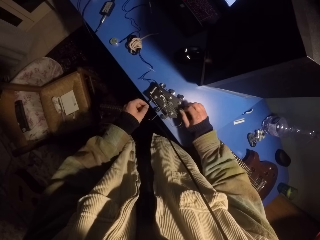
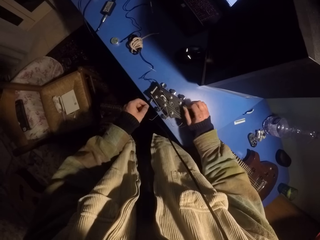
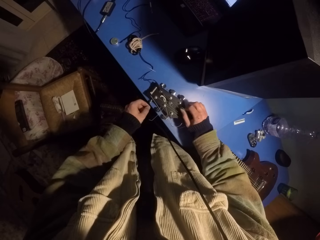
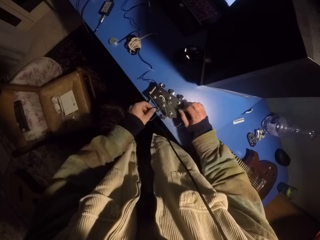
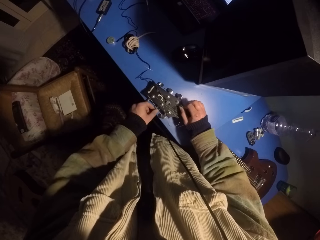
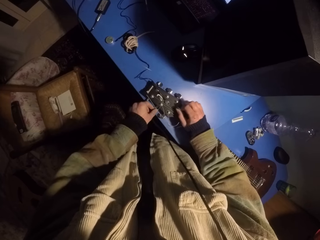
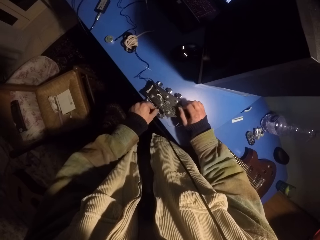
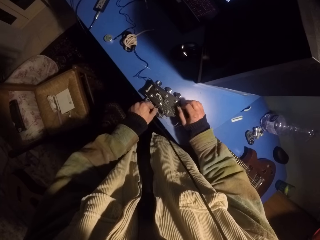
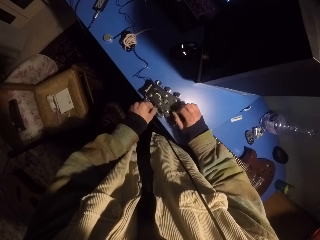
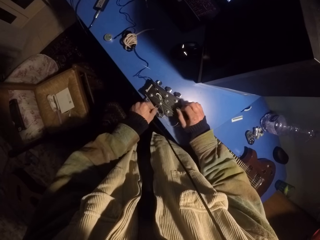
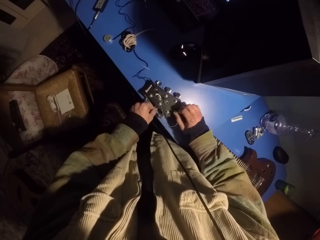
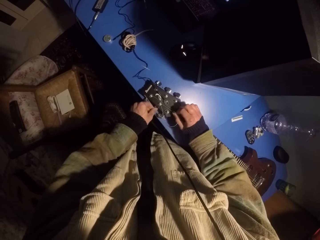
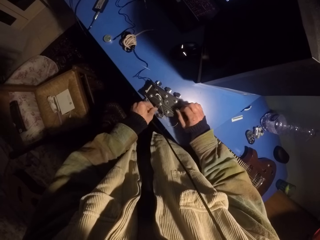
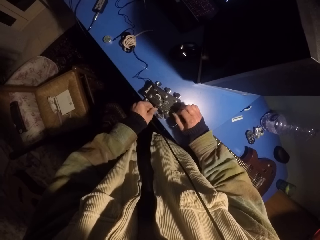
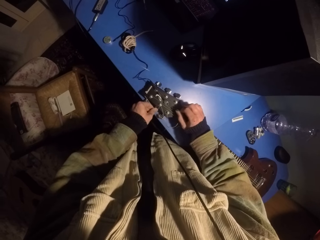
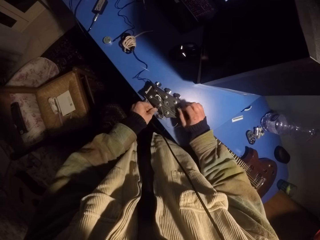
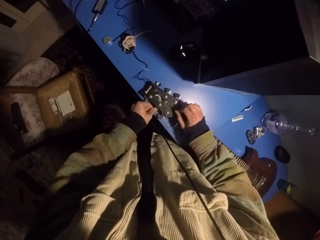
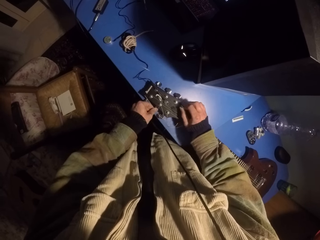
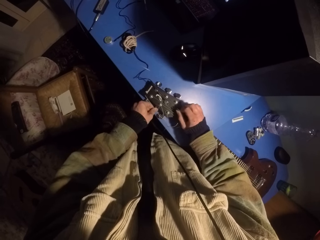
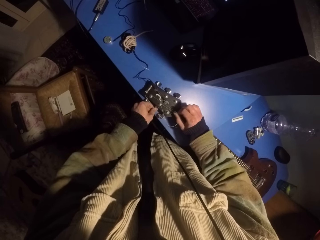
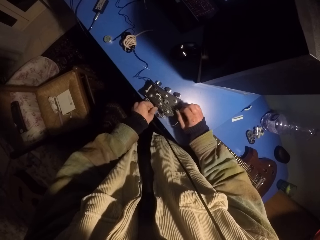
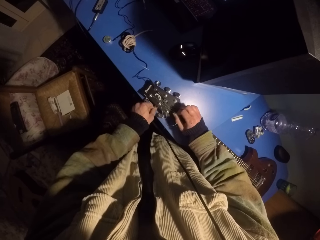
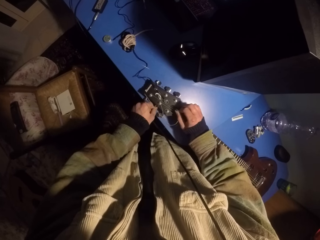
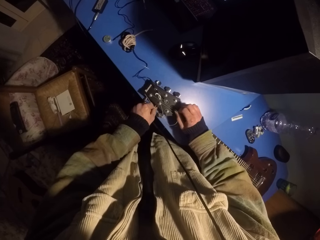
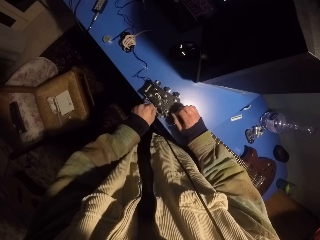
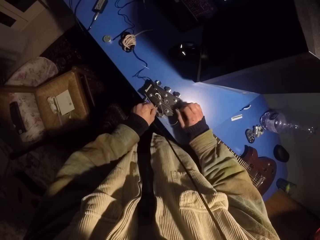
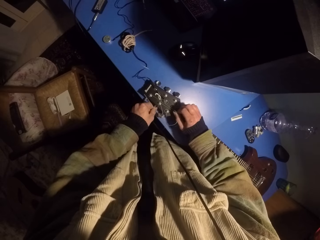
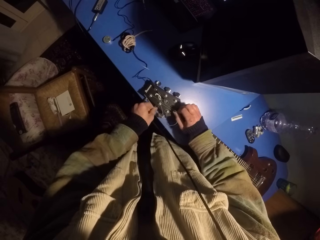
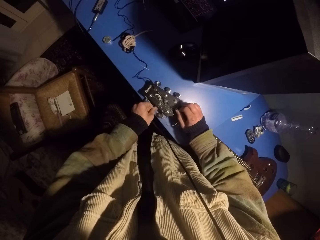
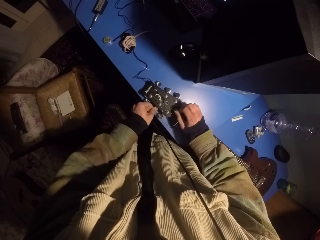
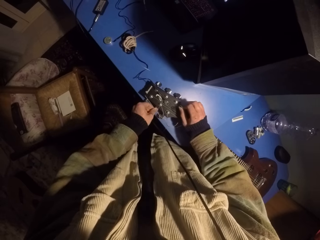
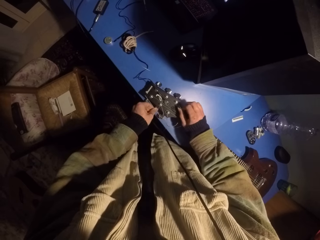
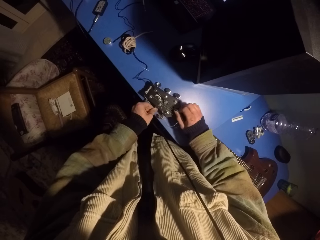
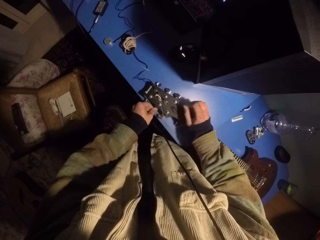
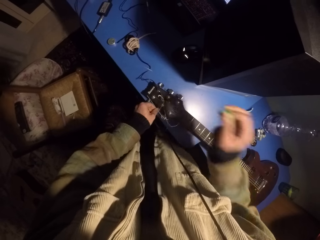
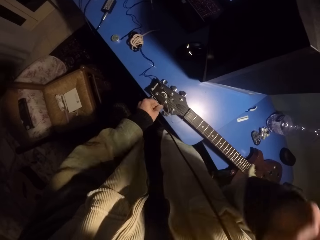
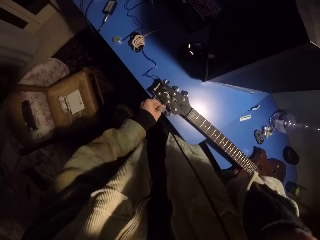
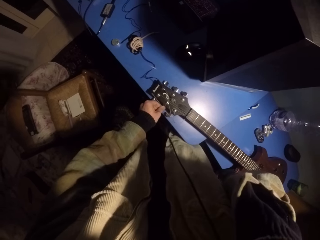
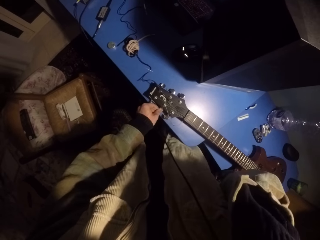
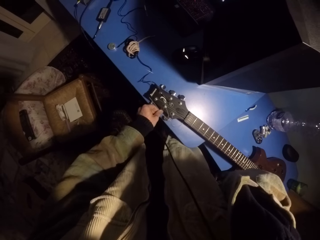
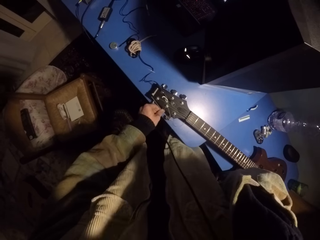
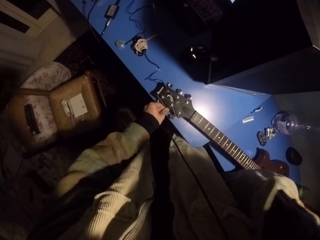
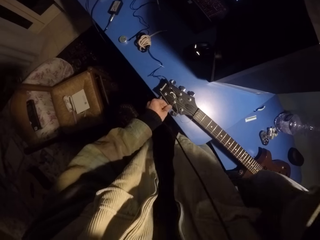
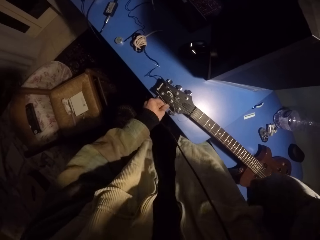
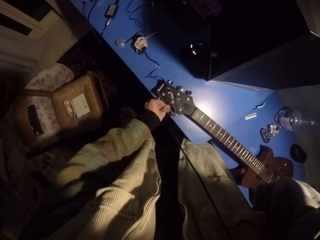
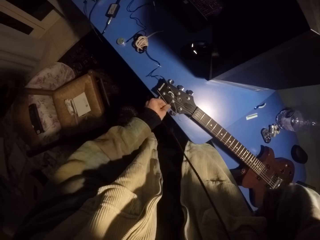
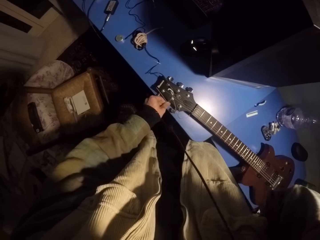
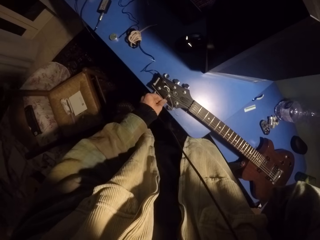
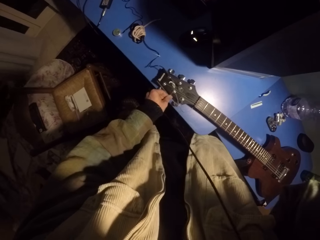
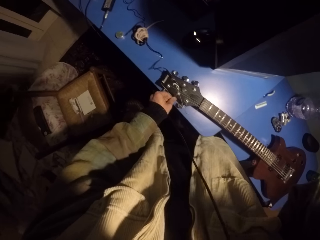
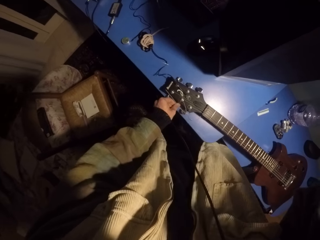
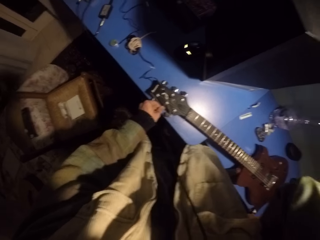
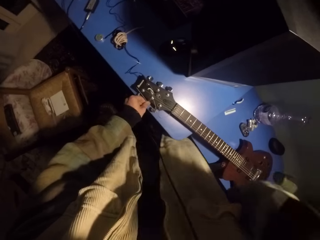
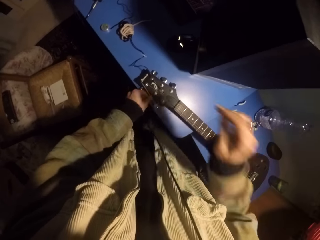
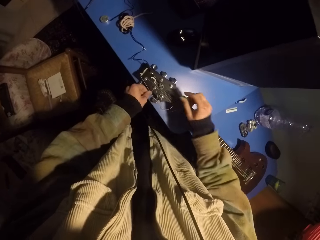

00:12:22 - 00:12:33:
The camera wearer turns a guitar peg. He adjusts the headphones. He touches his face.

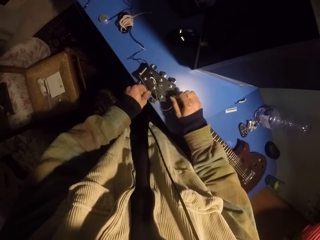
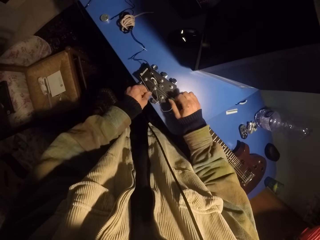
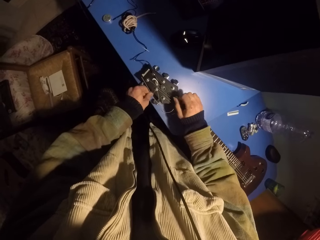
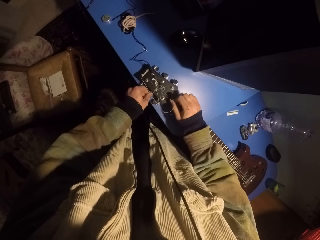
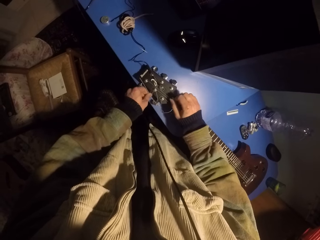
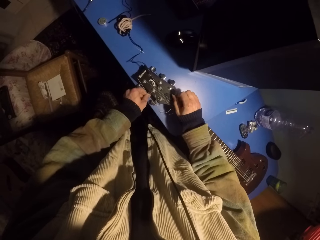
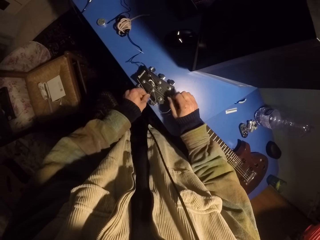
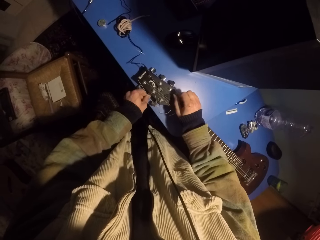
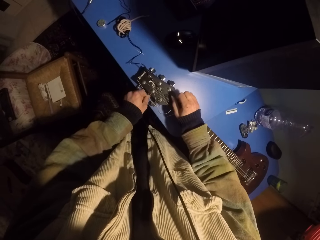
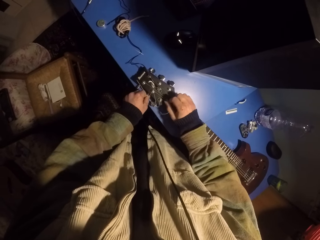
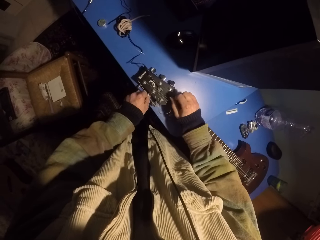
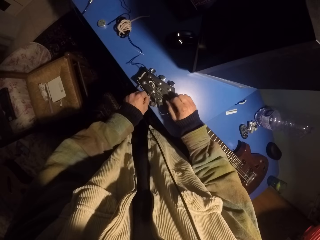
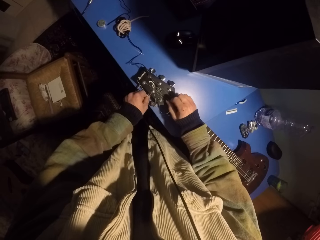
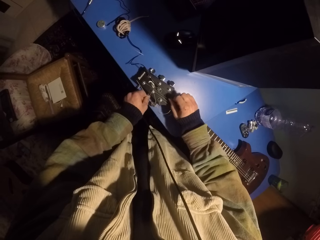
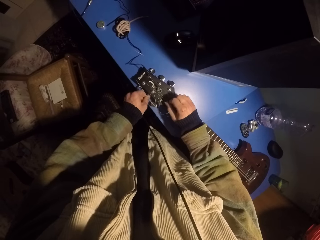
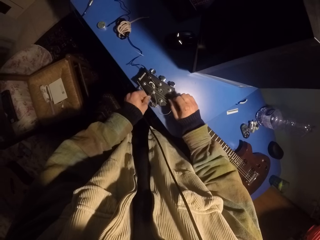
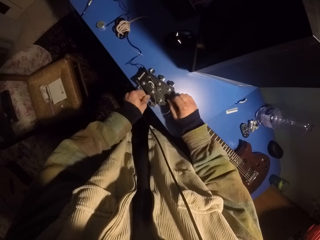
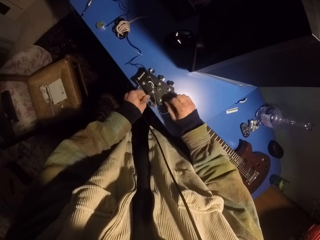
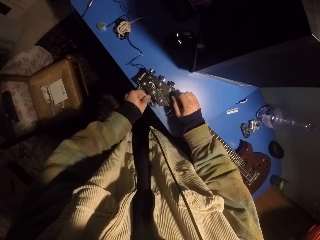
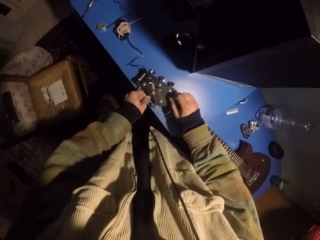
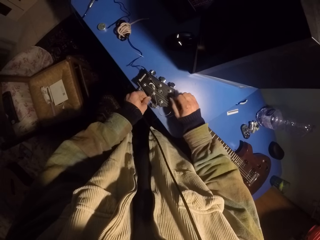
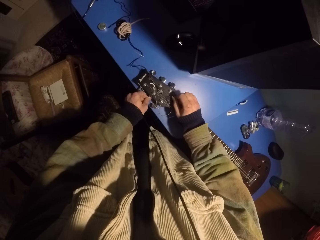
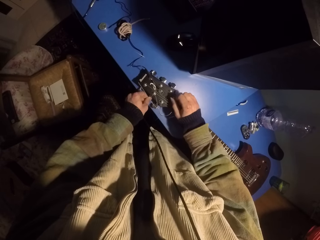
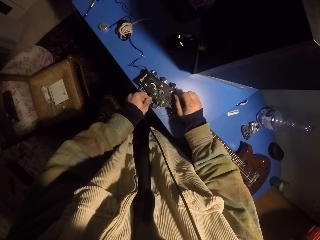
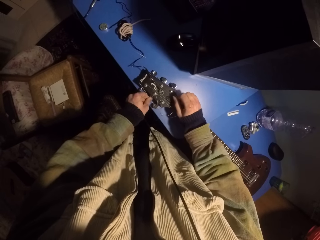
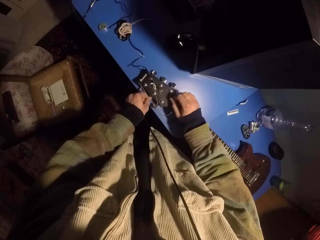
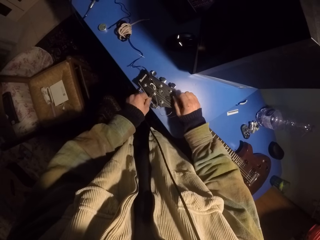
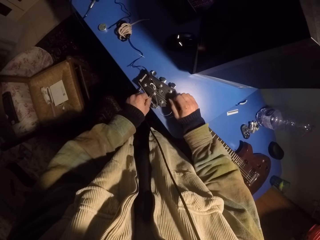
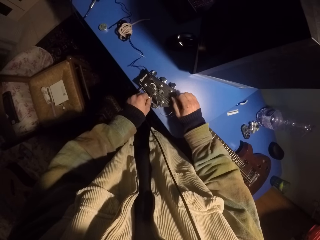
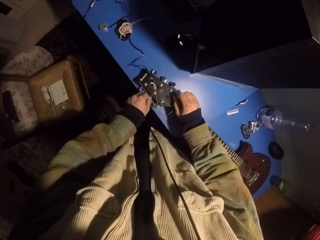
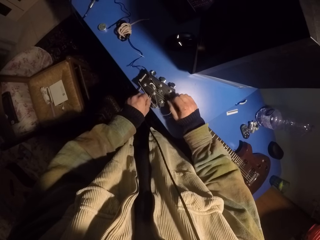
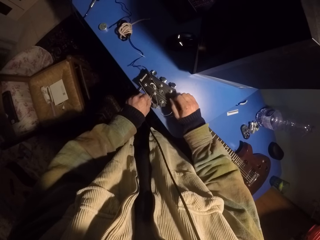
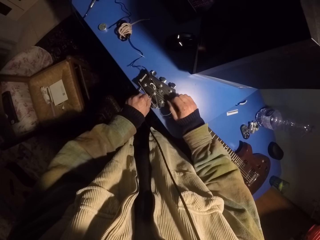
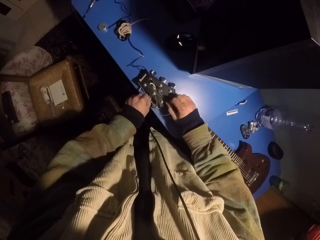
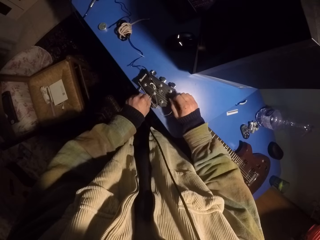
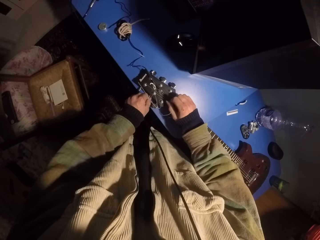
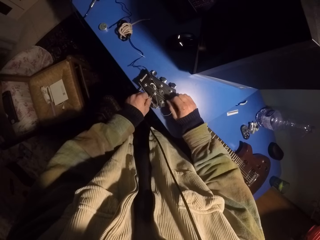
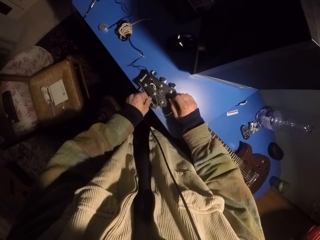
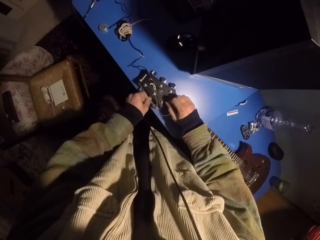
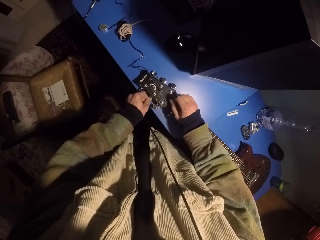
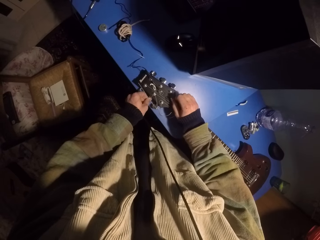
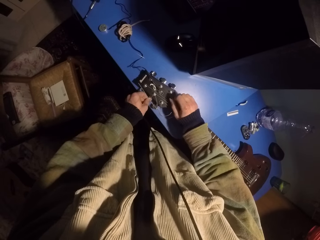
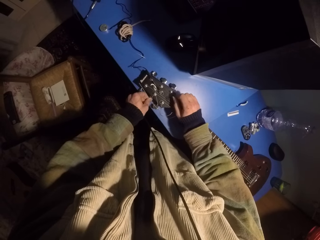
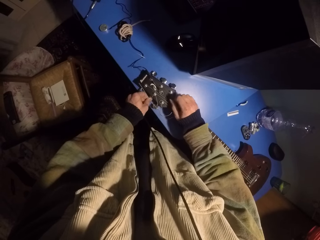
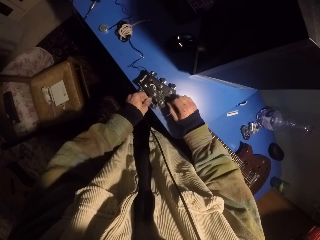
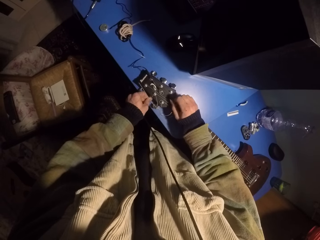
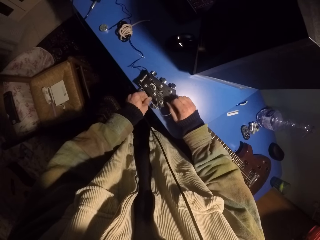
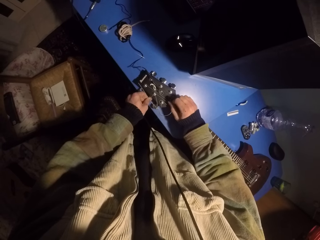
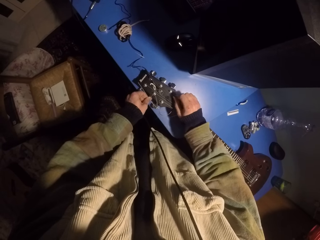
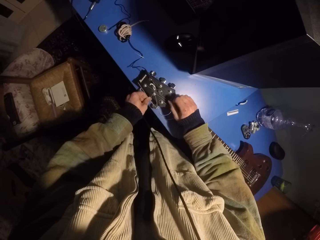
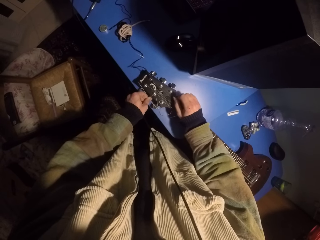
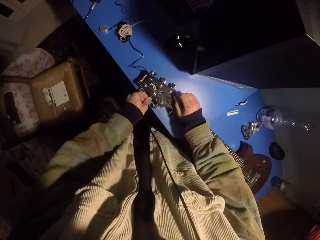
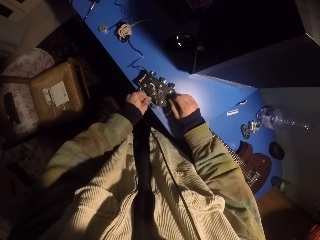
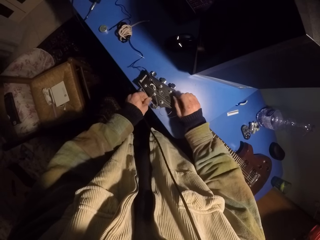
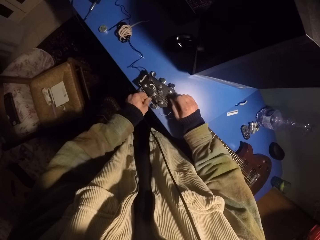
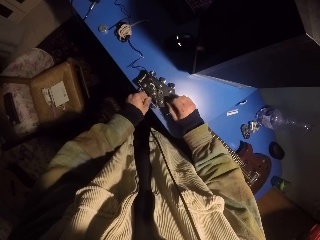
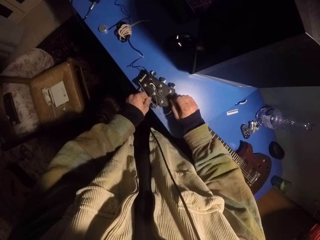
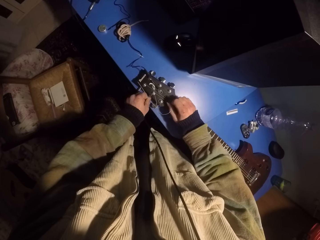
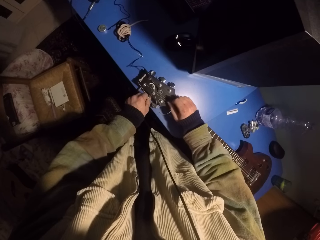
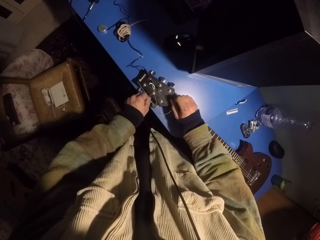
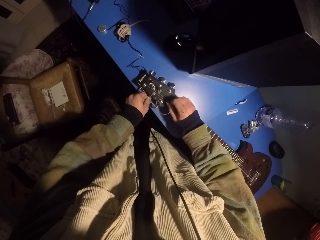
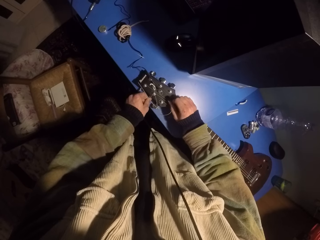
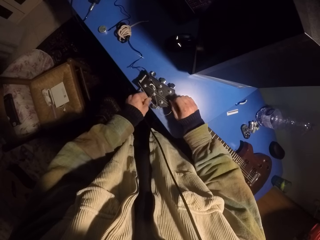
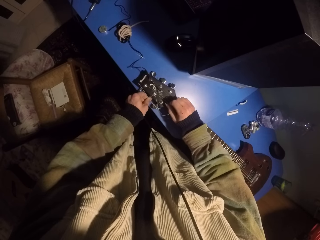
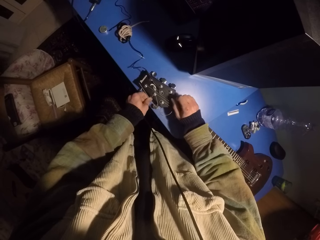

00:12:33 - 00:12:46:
The camera wearer plays guitar strings with a pick. They tune the guitar.
